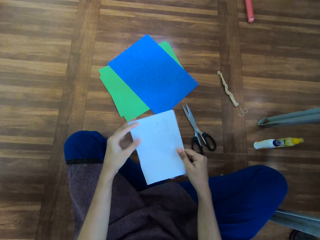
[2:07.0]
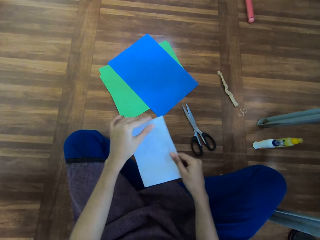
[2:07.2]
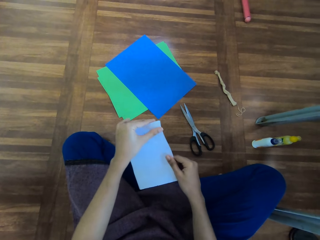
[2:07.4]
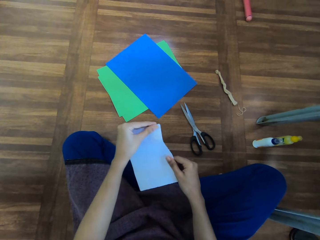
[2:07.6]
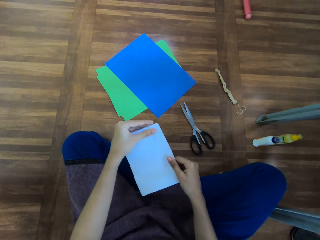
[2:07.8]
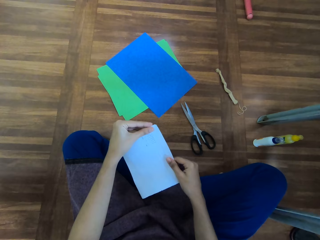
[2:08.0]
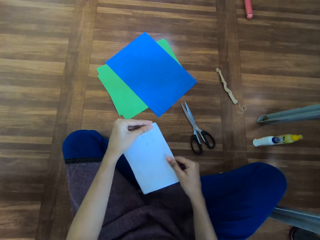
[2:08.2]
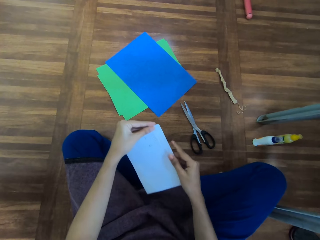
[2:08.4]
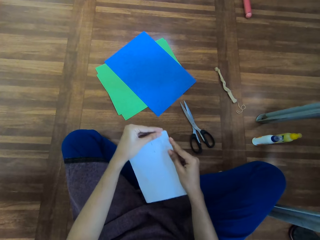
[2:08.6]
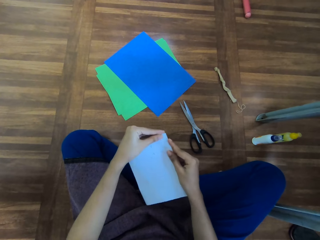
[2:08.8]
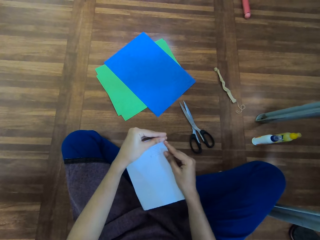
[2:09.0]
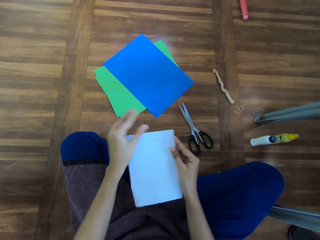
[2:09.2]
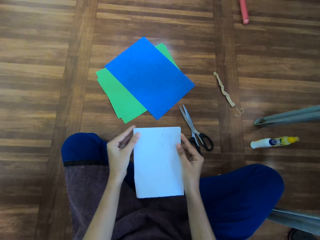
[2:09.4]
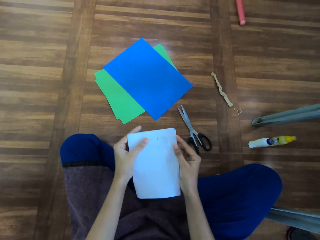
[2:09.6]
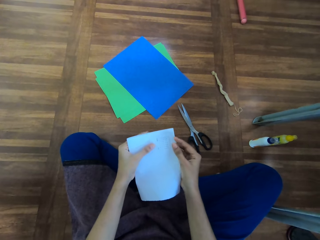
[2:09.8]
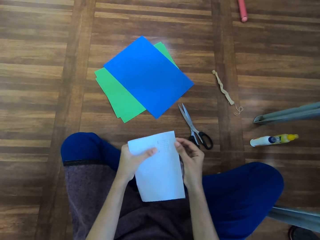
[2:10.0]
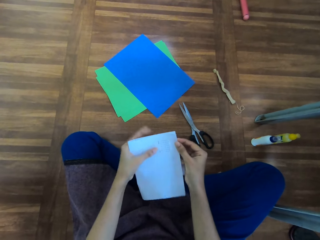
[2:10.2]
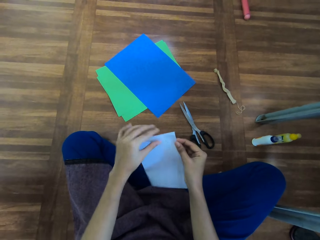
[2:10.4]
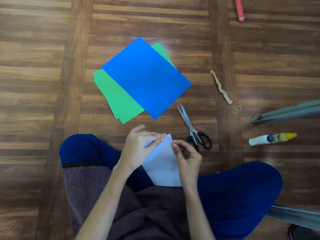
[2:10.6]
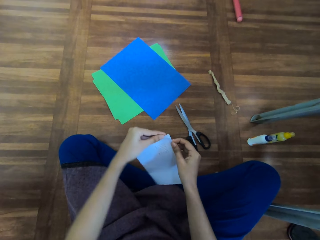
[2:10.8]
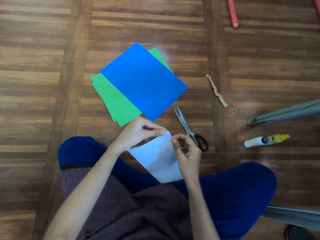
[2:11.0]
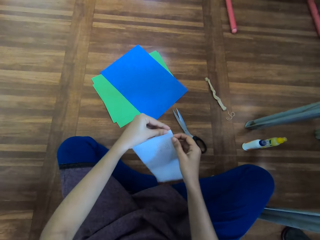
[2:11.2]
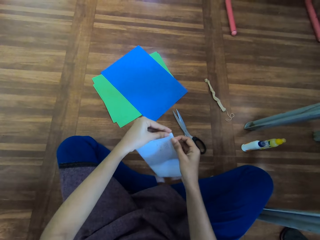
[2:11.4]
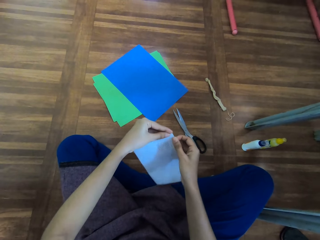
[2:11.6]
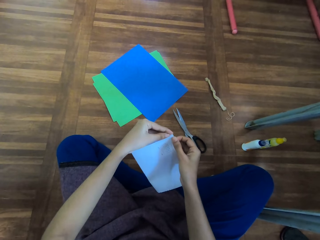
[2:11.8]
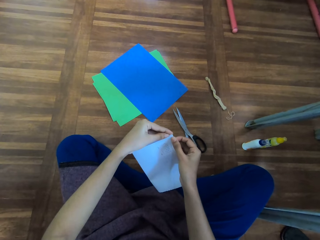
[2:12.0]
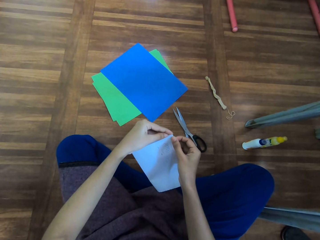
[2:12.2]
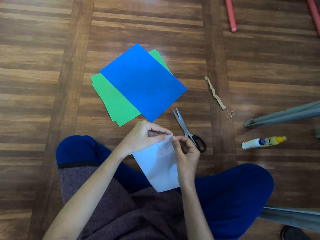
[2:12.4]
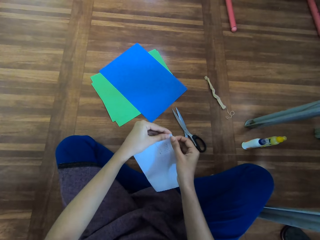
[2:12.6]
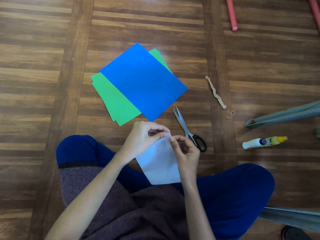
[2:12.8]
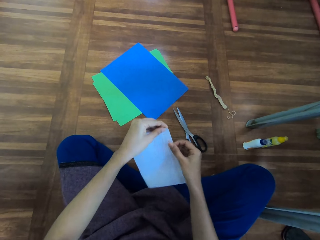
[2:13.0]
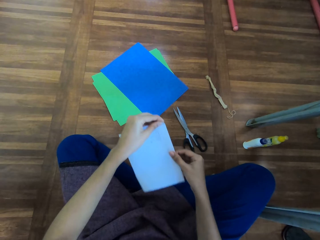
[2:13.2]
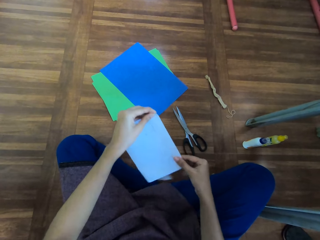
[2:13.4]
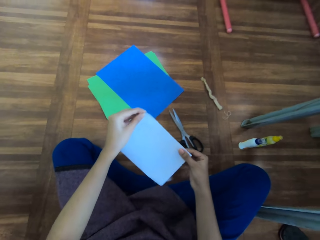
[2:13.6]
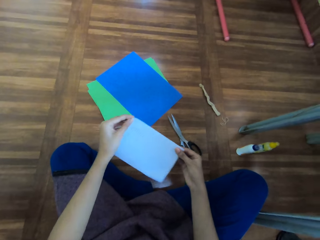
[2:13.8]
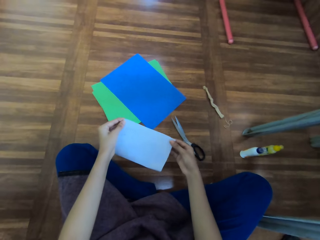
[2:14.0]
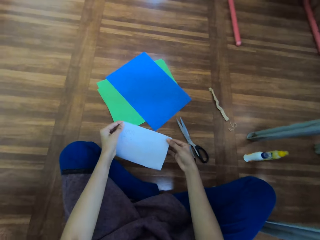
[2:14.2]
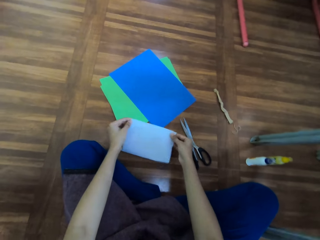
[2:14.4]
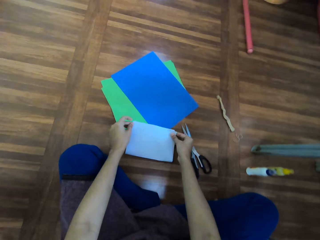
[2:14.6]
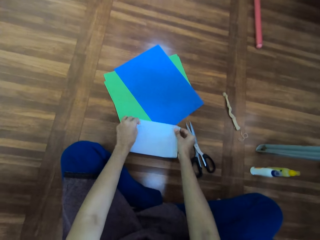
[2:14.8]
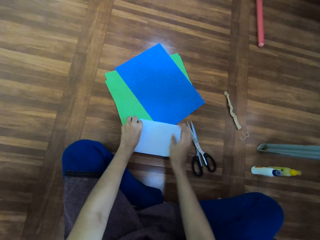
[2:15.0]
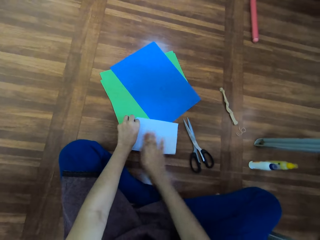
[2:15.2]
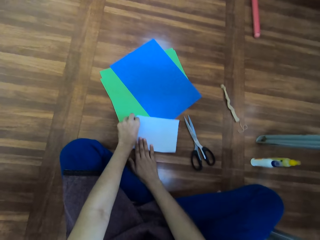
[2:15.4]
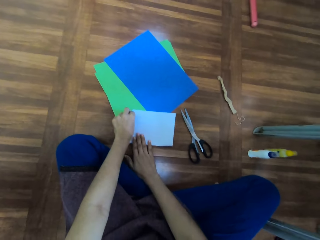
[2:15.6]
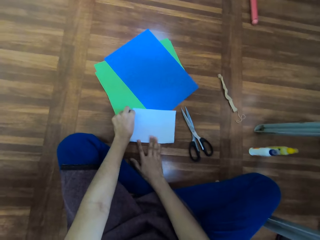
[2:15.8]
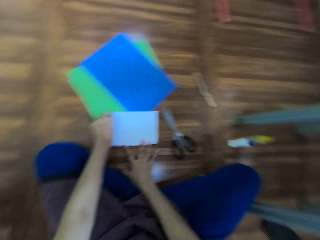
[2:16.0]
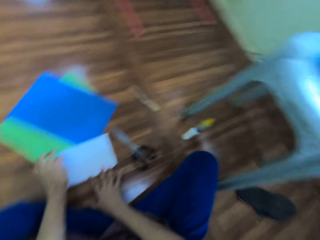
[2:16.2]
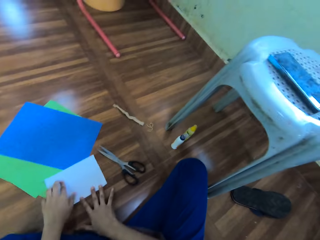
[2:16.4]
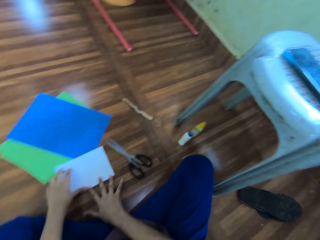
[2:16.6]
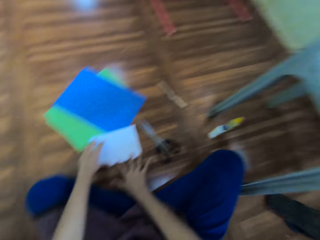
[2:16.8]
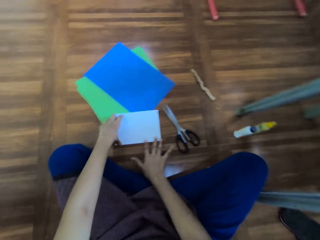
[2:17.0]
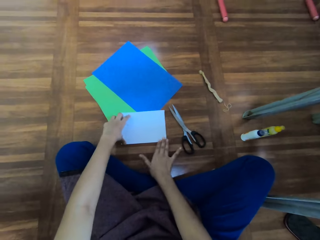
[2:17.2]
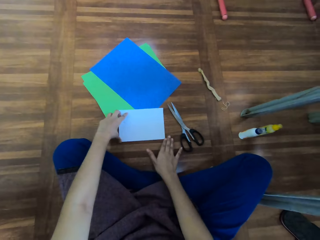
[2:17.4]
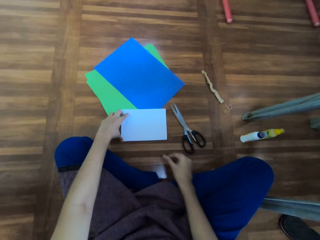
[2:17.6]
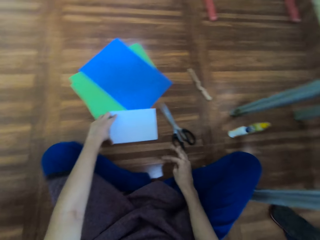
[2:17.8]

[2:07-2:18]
The camera wearer puts a manila paper on the floor. She flattens the paper with her hands. She folds the manila paper.

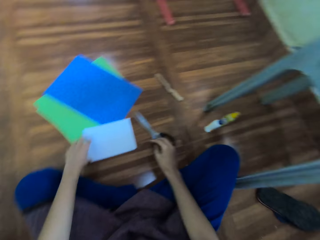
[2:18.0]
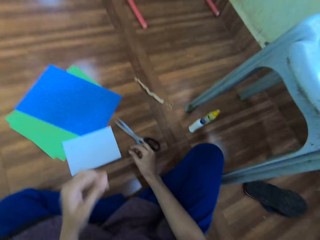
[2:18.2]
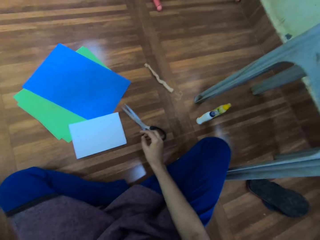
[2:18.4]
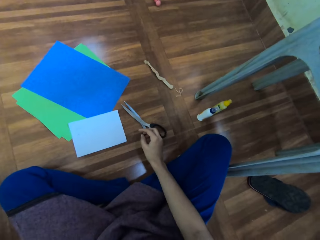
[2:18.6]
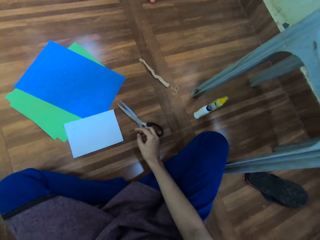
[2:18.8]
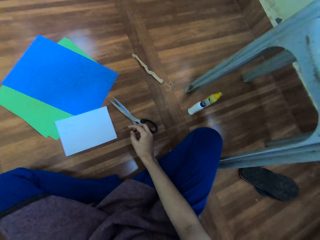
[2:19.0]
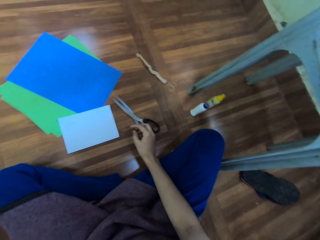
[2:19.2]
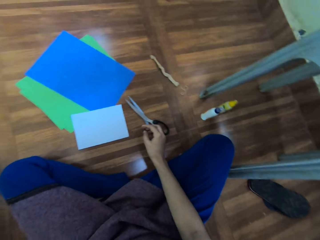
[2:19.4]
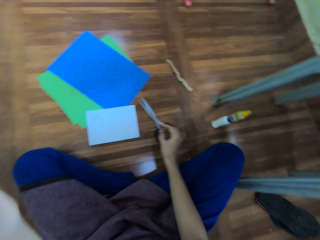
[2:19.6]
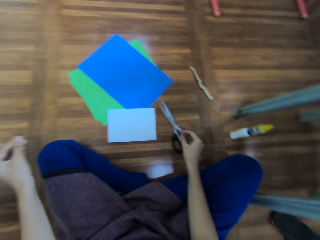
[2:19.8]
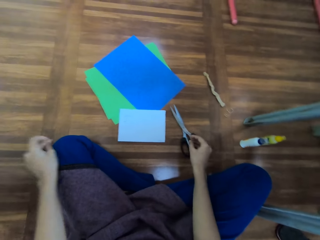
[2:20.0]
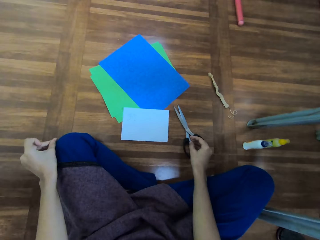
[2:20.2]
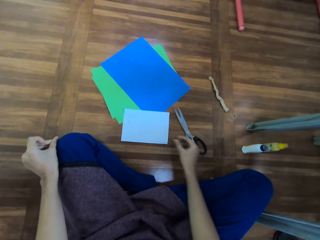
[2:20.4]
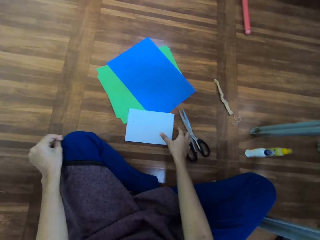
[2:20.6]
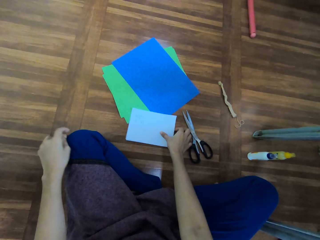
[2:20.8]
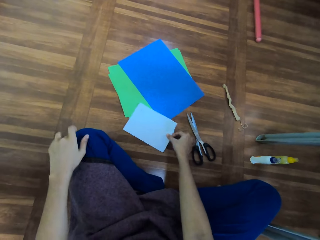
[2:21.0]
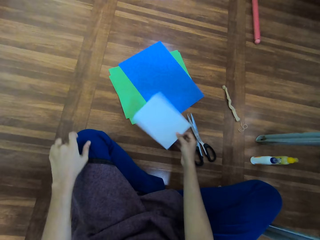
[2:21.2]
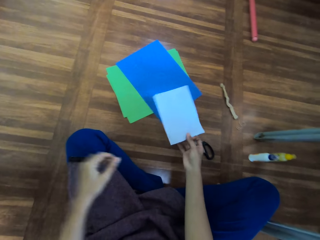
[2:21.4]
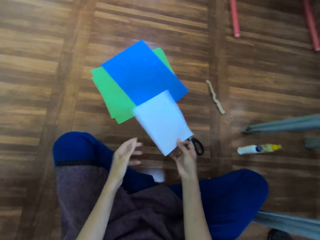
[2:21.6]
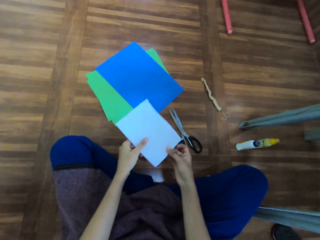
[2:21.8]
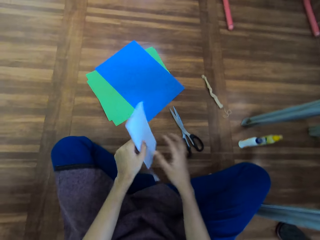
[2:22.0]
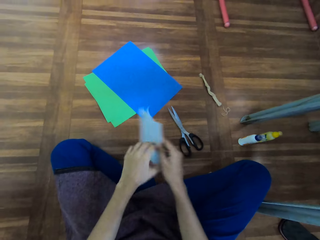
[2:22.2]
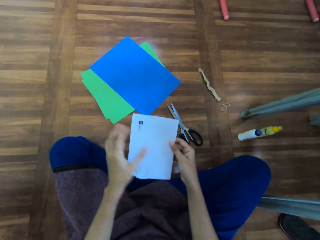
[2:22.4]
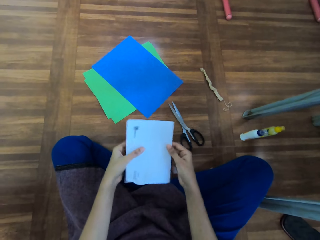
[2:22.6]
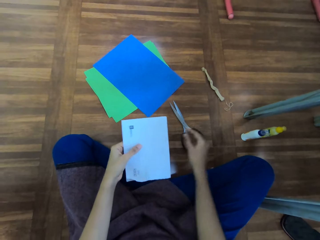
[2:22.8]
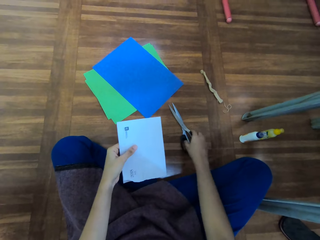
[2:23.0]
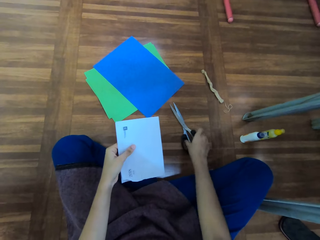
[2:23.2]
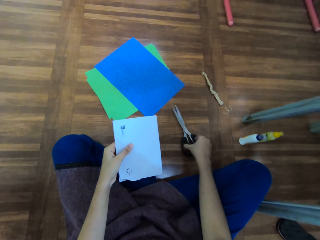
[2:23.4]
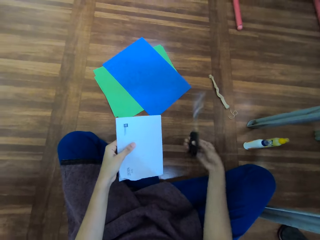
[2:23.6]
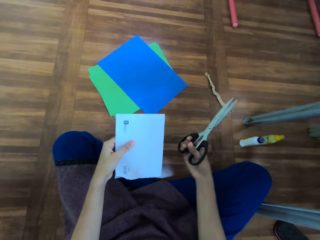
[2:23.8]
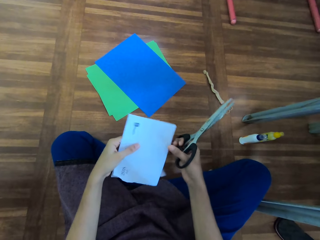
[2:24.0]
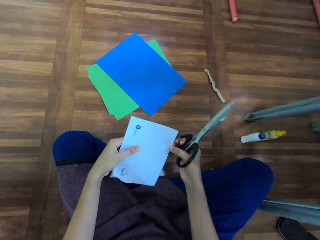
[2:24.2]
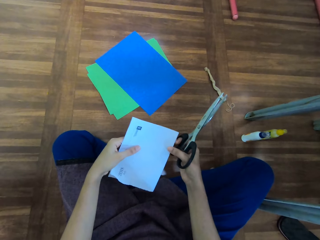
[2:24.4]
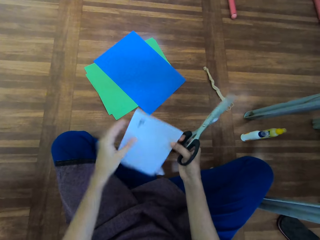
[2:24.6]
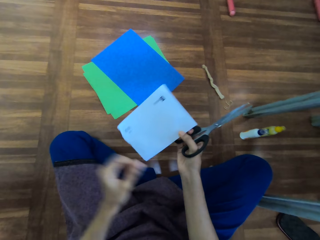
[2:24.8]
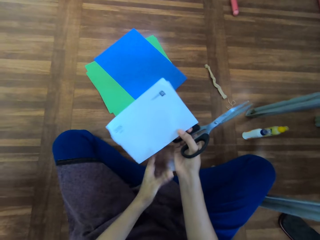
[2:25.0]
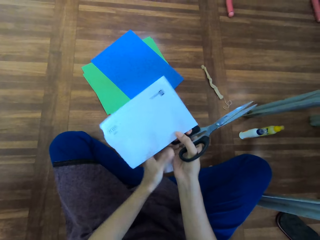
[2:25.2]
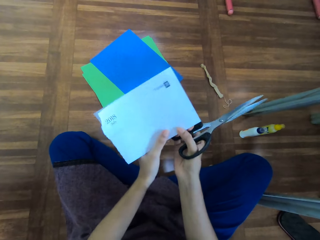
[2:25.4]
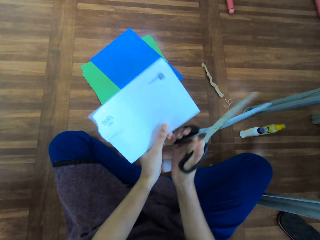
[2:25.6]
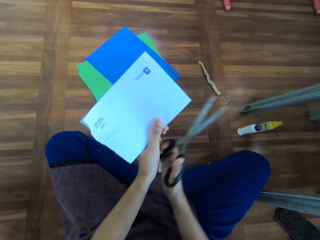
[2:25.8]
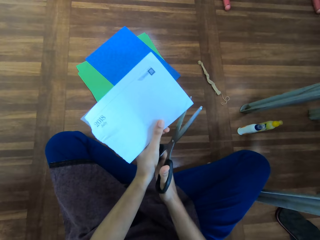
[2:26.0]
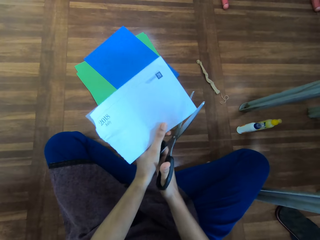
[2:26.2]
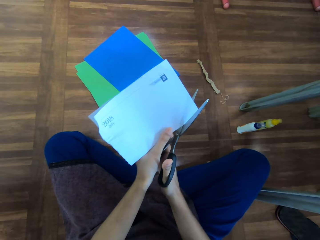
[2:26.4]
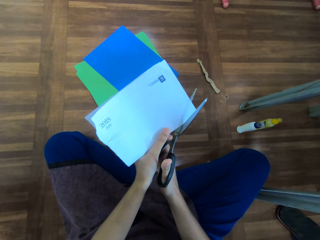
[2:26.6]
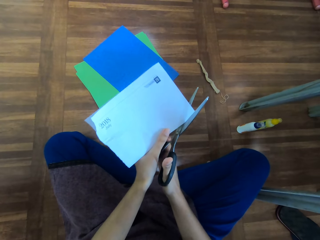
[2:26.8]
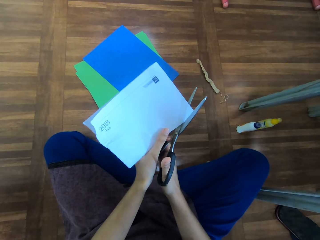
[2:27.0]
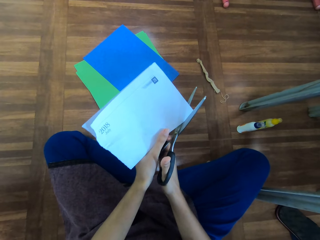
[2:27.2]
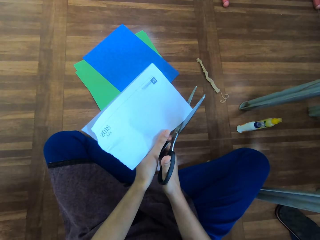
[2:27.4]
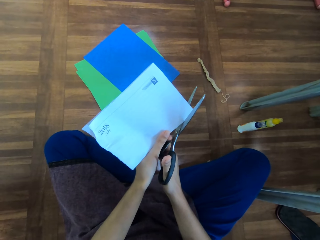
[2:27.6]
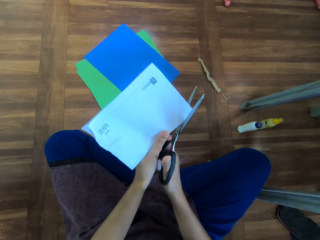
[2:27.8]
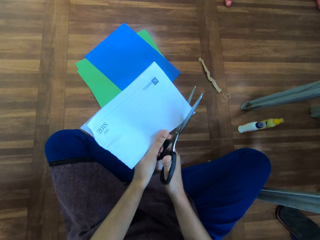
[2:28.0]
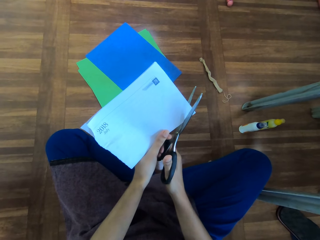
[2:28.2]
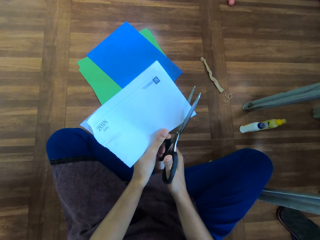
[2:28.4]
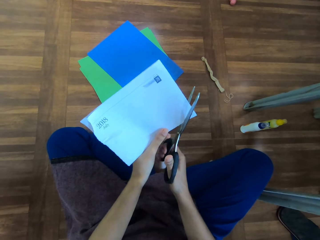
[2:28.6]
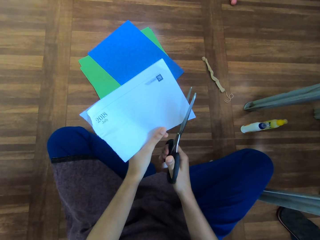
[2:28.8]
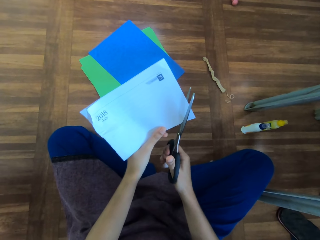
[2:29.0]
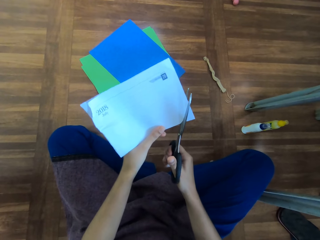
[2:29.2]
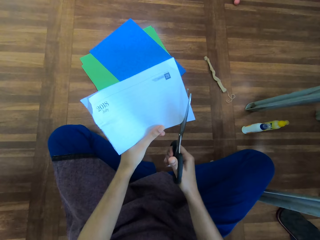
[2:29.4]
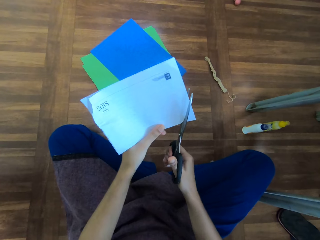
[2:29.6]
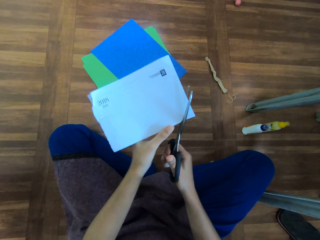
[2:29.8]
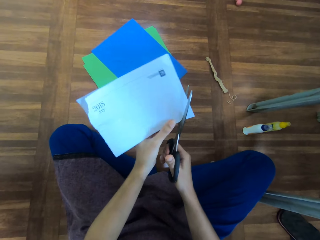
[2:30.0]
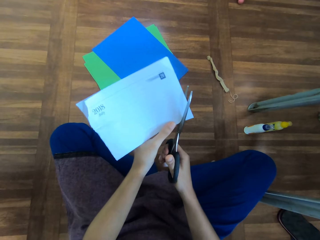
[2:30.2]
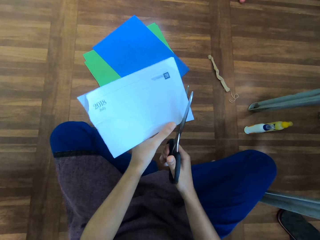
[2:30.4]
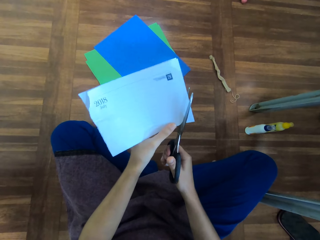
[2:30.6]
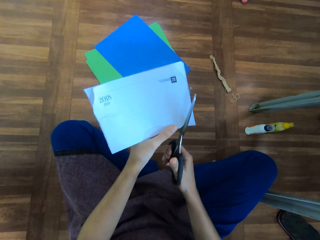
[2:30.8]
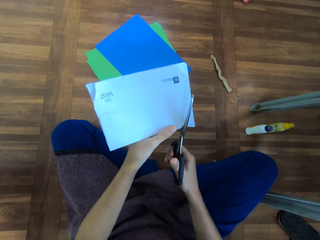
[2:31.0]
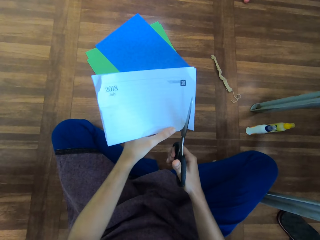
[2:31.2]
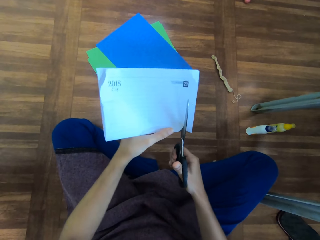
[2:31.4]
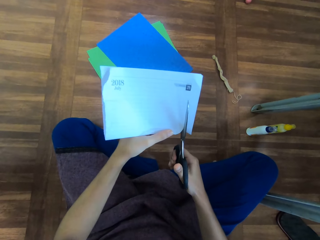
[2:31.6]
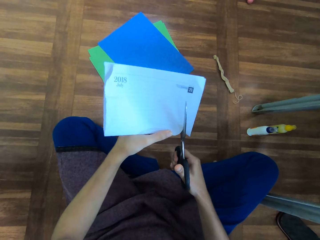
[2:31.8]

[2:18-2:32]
The camera wearer moves her hand. She picks up a manila paper from the floor. She turns the manila paper. She picks up the scissors from the floor. She holds the manila paper in position. She cuts the manila paper with the scissors.
